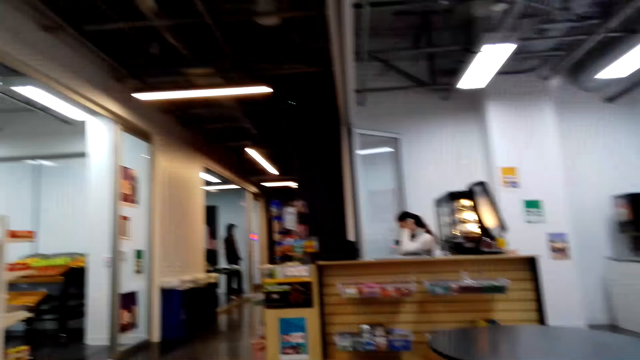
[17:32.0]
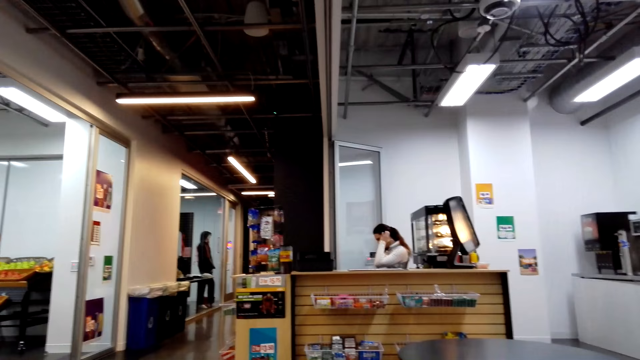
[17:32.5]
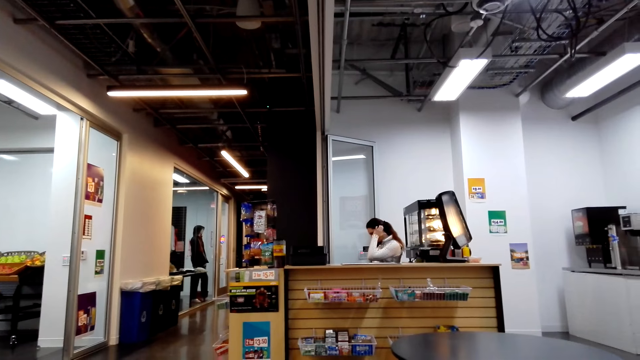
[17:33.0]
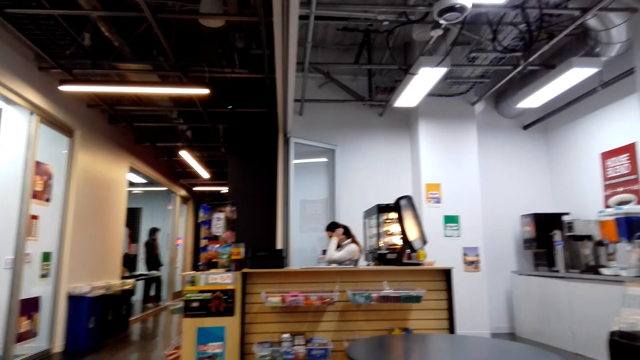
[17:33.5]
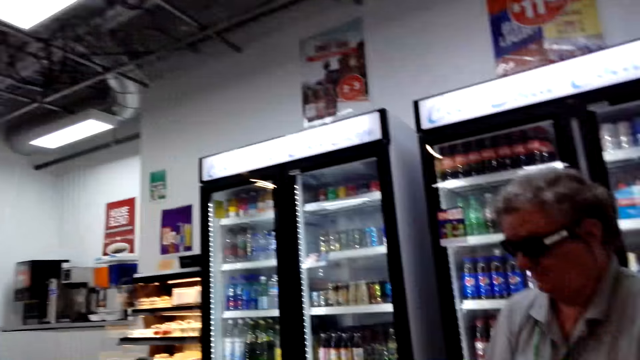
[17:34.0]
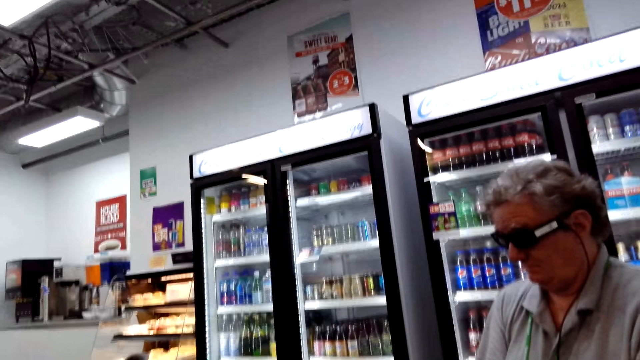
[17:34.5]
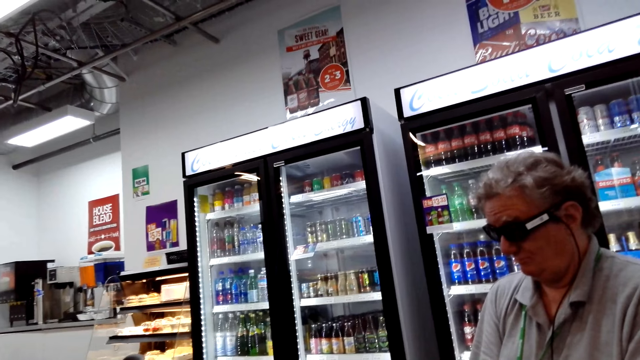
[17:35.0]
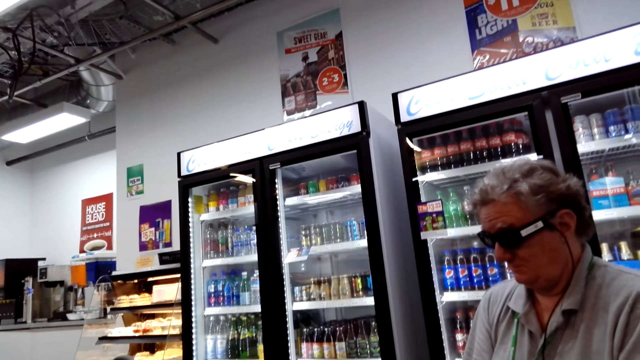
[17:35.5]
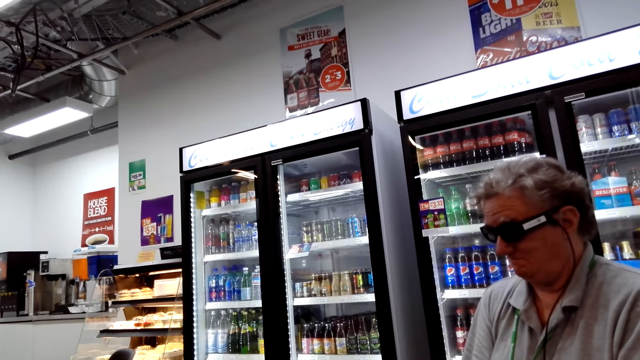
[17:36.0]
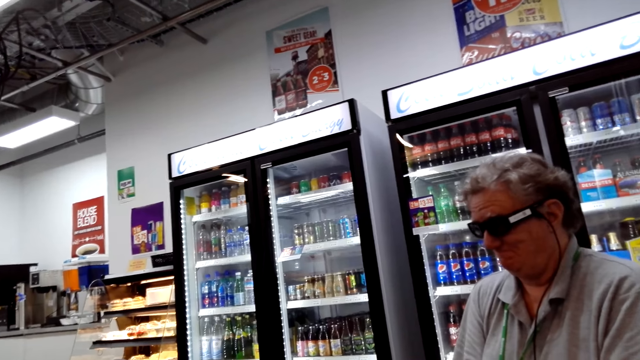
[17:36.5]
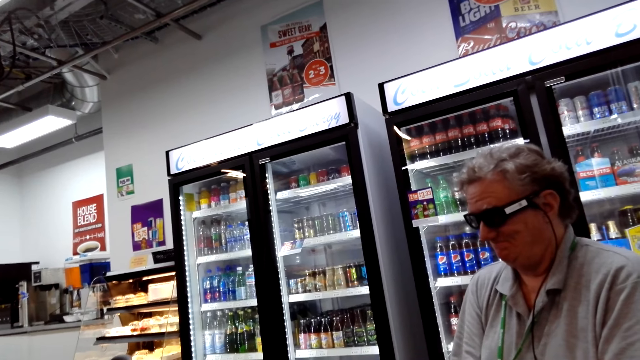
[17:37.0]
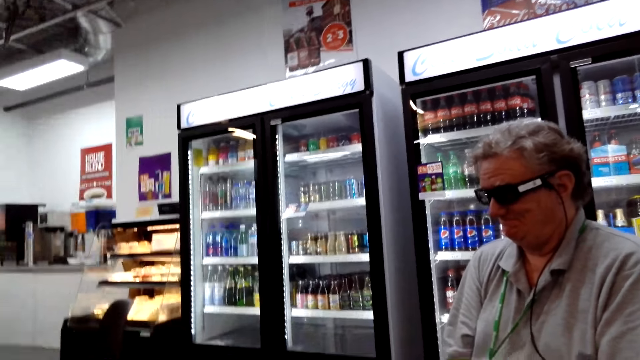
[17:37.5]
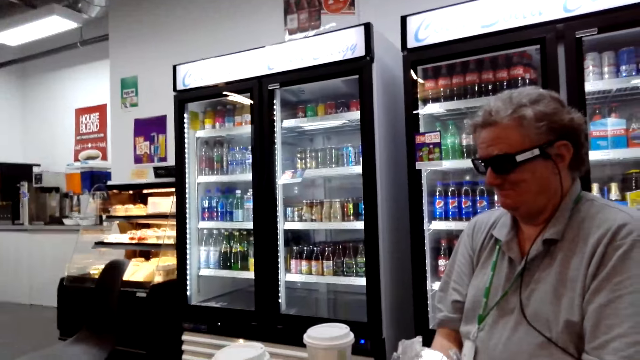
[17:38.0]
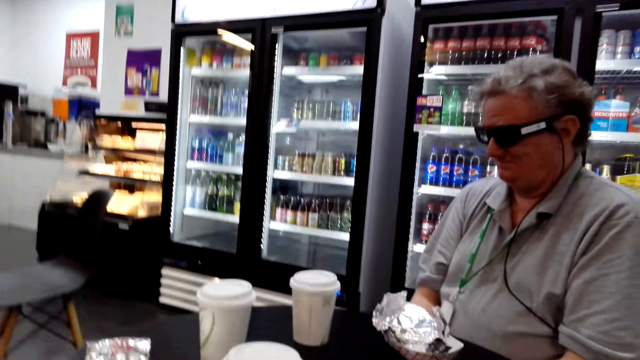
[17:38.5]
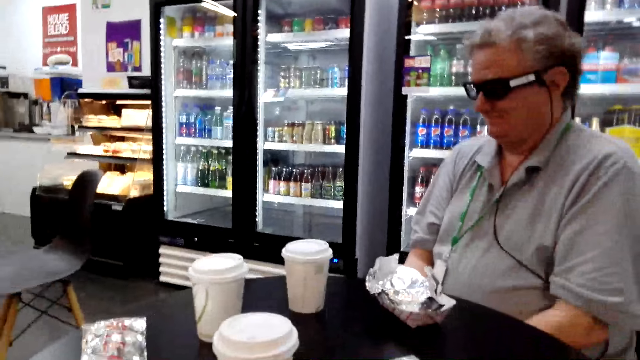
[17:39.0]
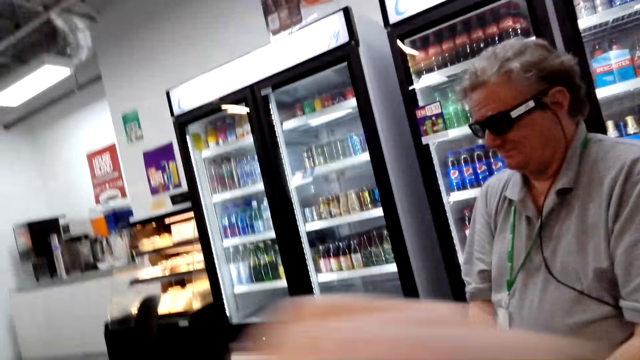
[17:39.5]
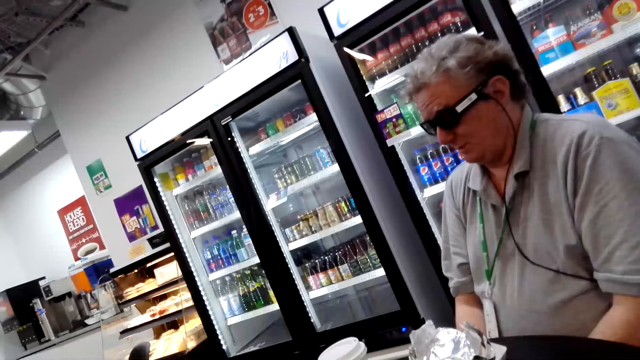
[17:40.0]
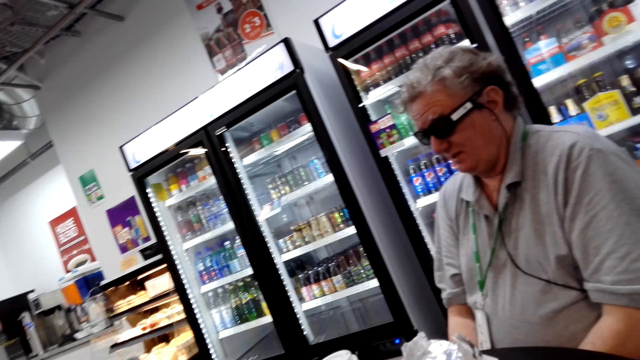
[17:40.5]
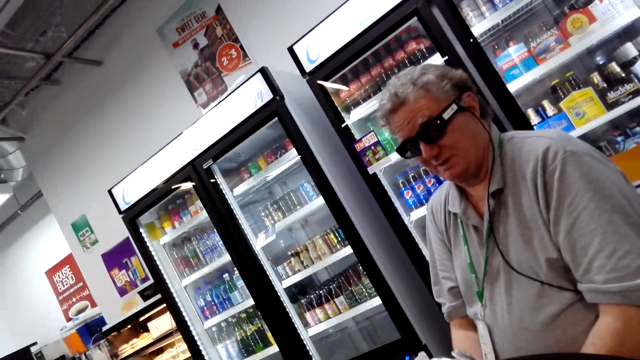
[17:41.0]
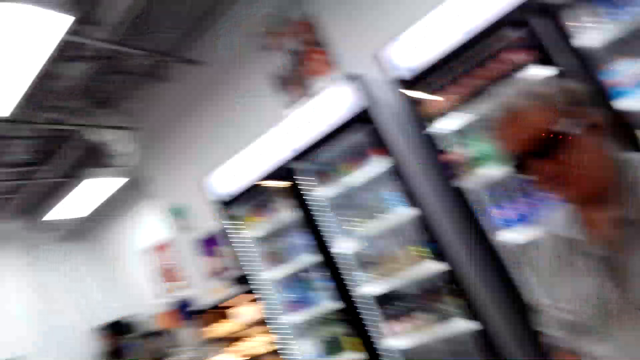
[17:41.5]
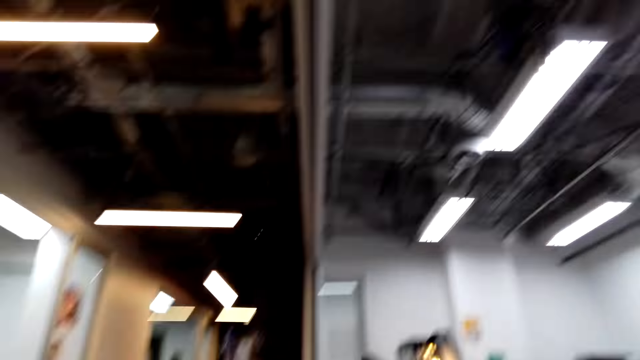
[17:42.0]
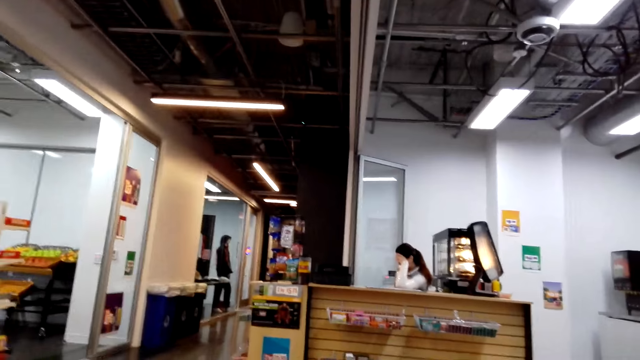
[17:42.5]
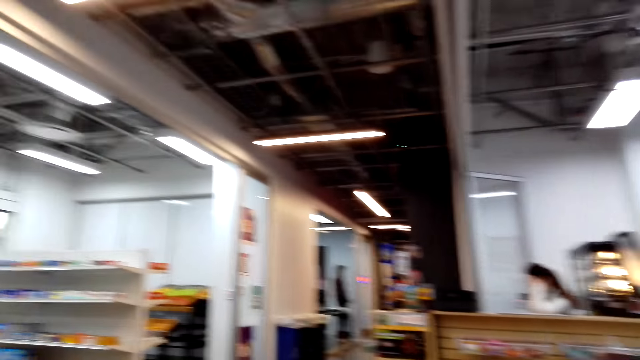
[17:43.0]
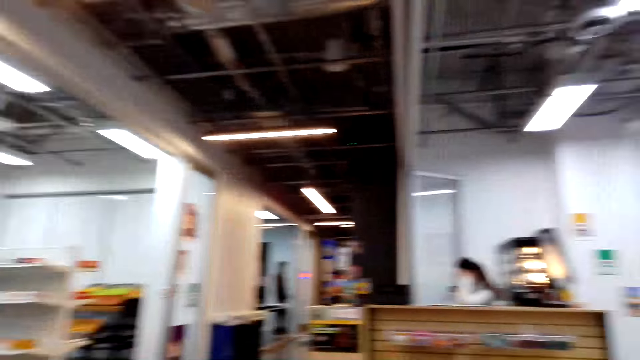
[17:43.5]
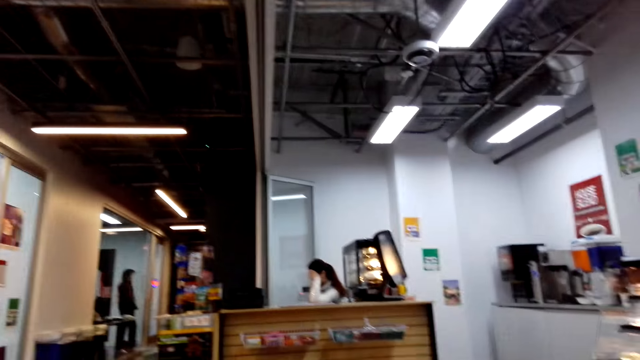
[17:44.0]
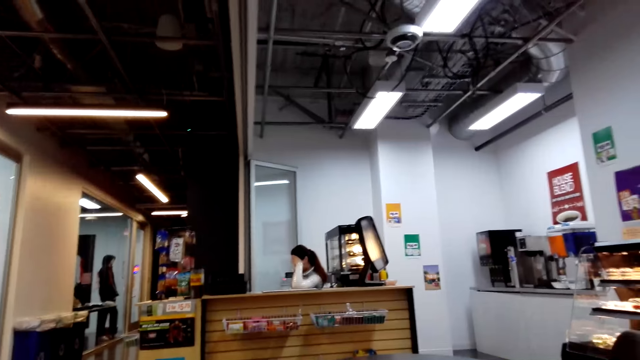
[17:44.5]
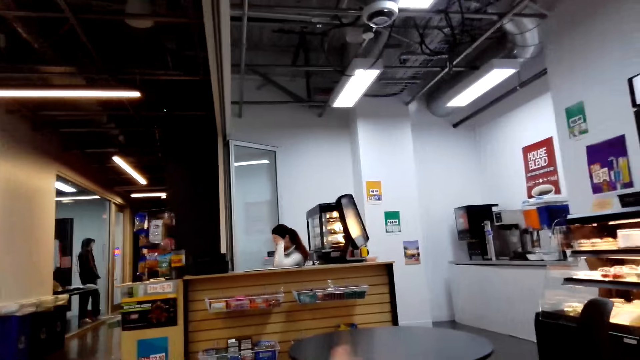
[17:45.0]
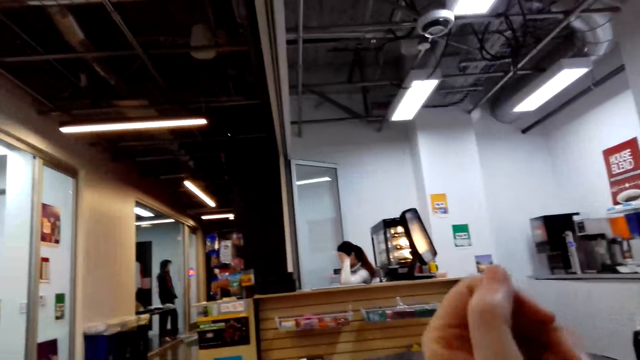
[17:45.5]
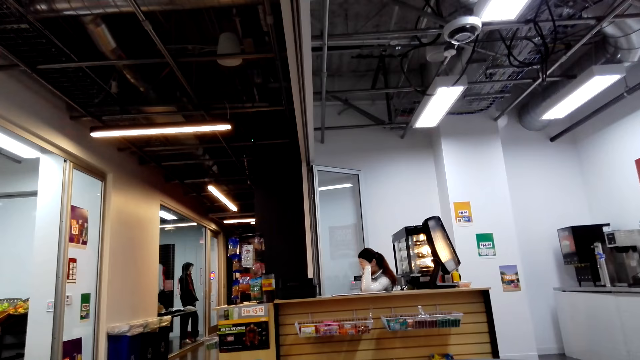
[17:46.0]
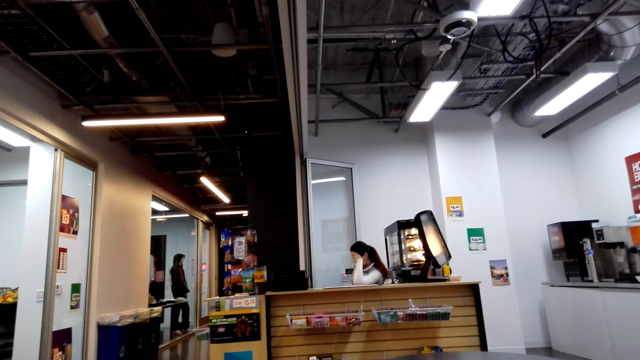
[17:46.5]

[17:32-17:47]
The camera wearer looks around. A man sits across the table. The man nods his head. The camera wearer moves the hand. They look around. They move a hand on the table.

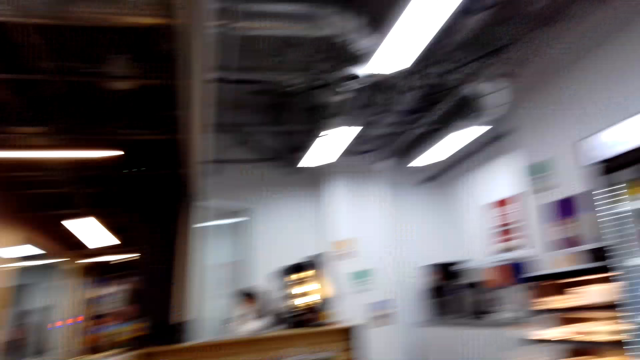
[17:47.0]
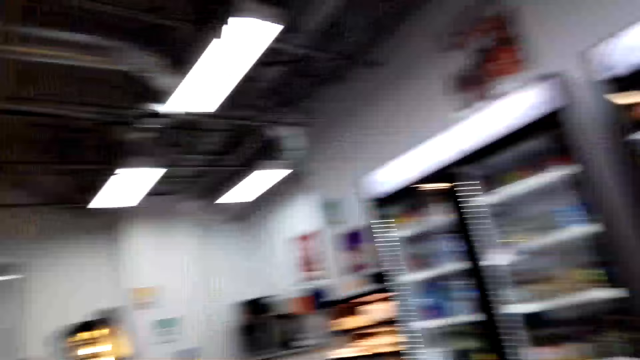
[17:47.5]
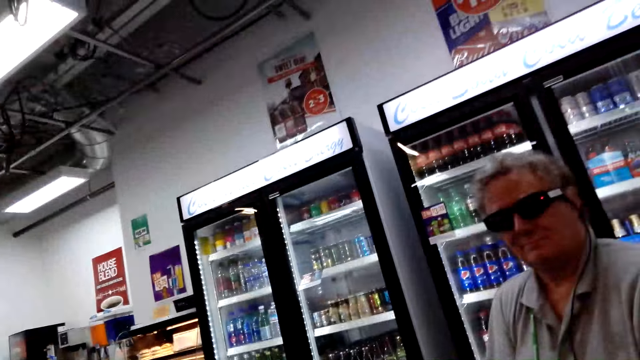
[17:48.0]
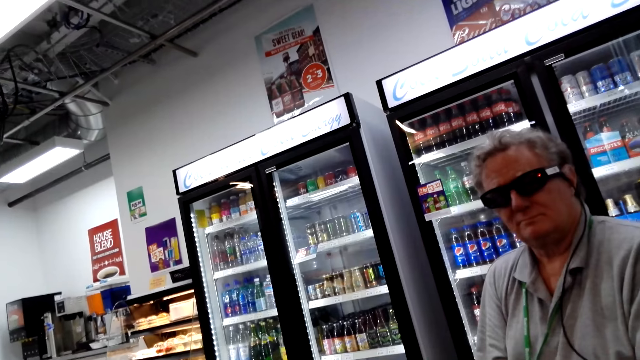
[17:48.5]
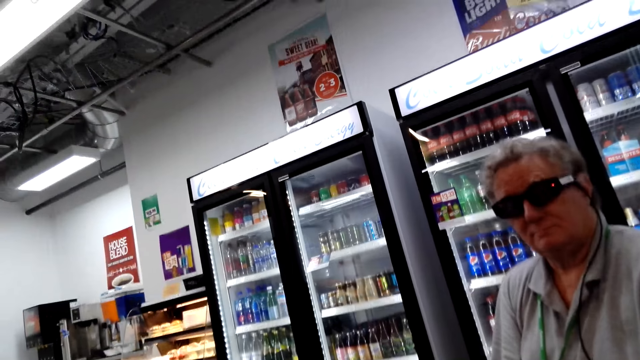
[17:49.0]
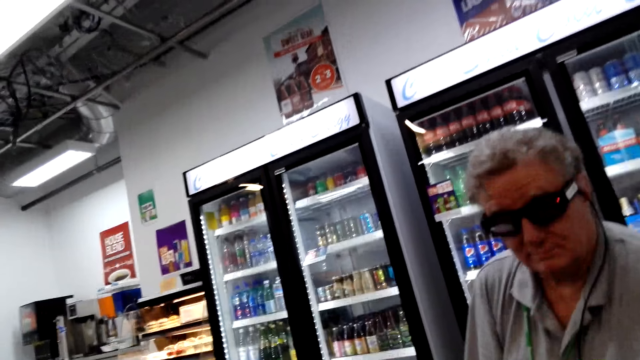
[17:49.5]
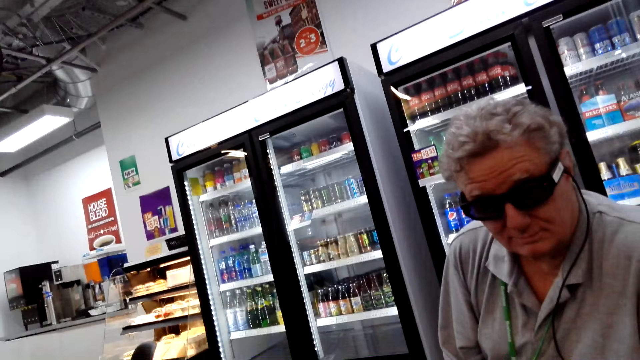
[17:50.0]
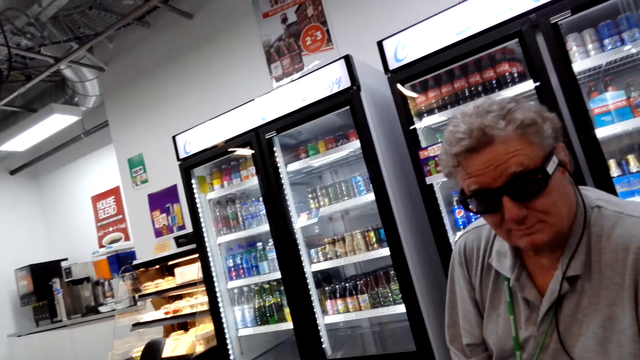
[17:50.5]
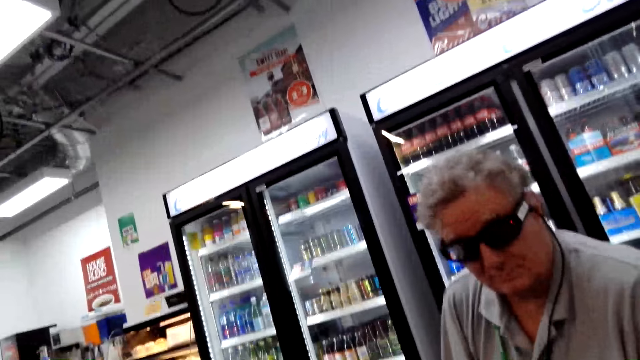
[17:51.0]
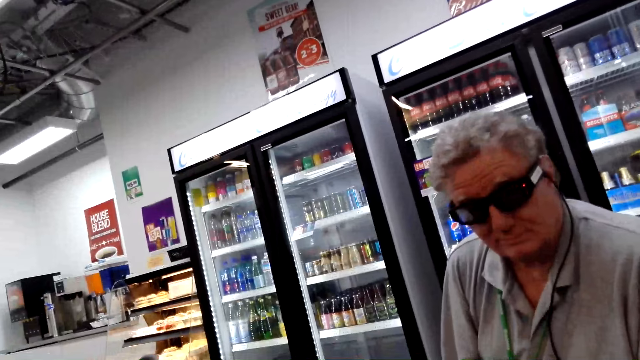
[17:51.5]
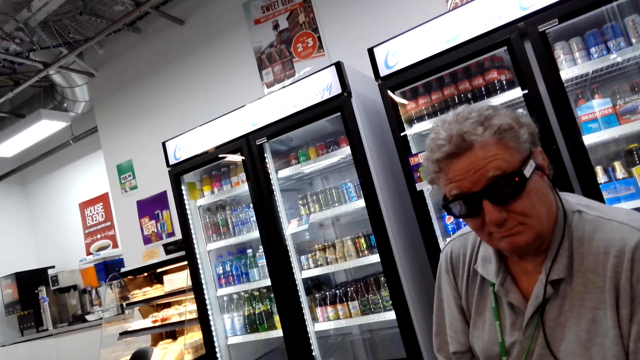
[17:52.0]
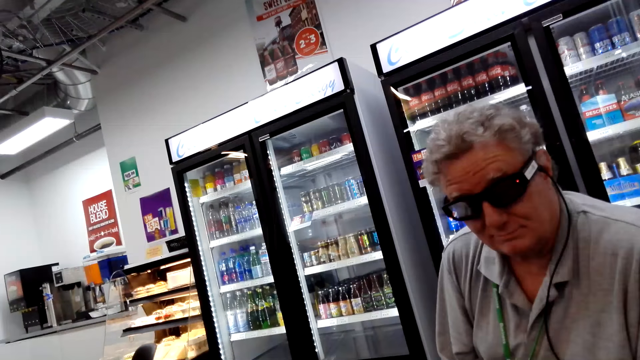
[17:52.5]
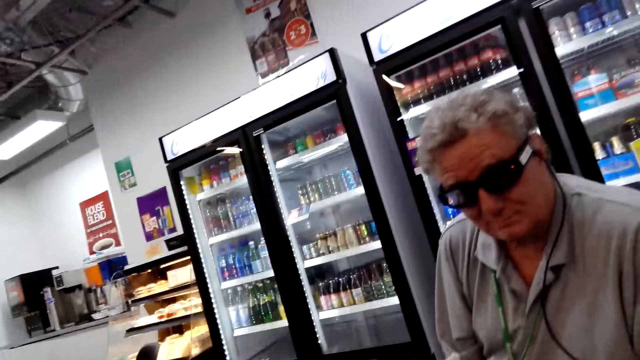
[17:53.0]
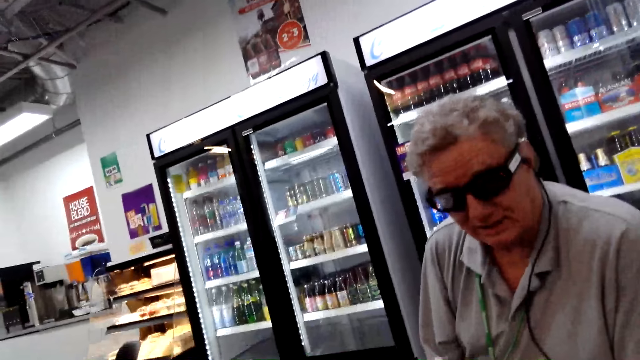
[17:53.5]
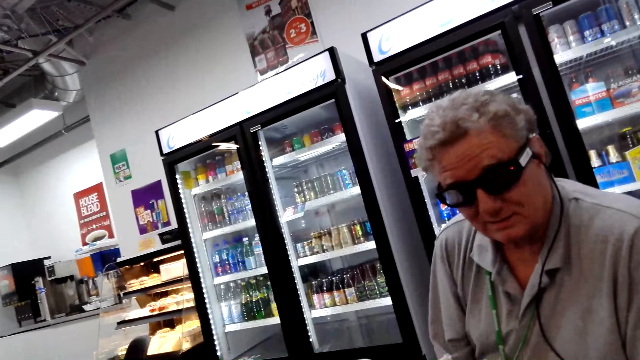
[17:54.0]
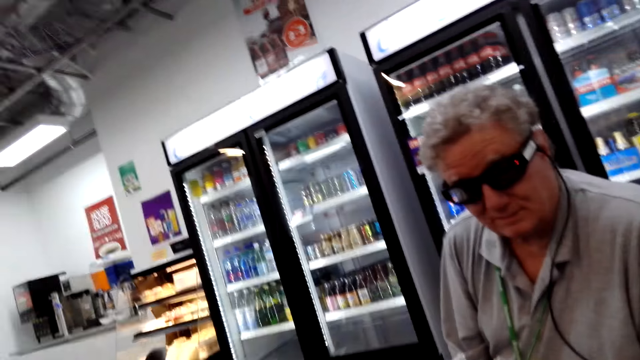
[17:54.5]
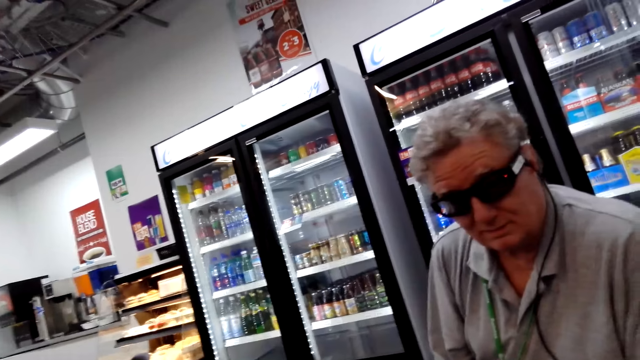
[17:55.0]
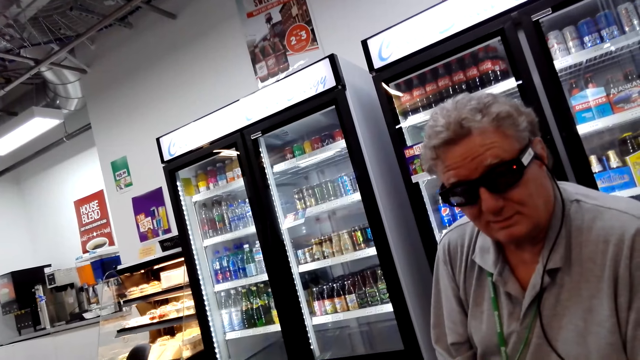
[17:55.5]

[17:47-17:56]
A person moves the head. The person leans on the table.
